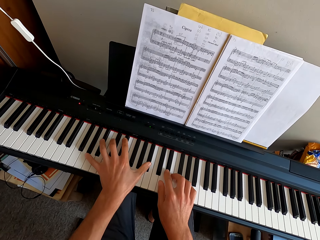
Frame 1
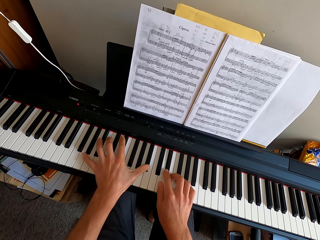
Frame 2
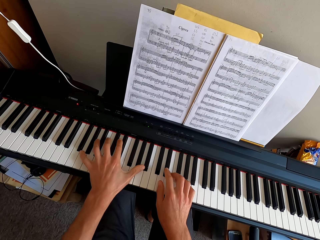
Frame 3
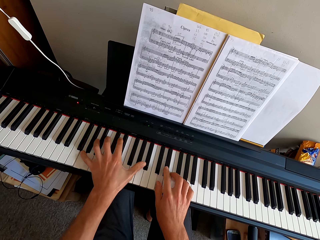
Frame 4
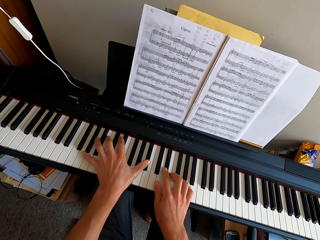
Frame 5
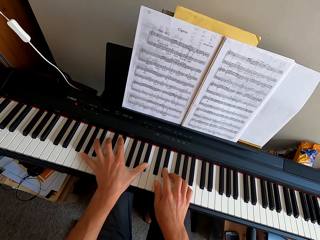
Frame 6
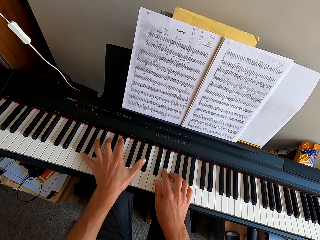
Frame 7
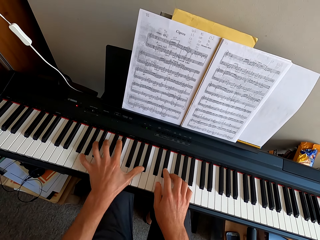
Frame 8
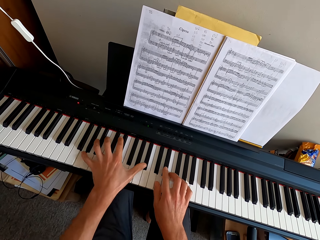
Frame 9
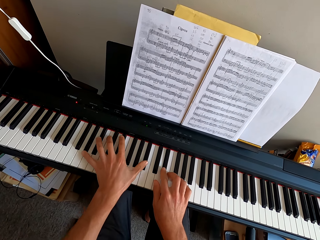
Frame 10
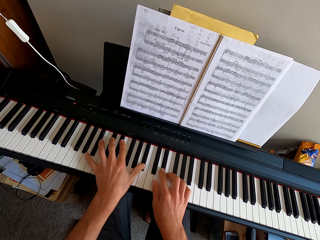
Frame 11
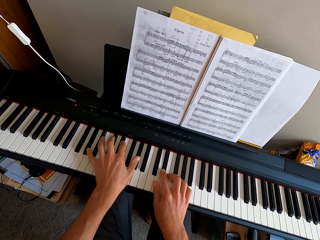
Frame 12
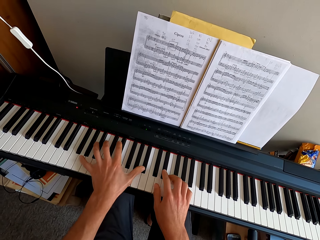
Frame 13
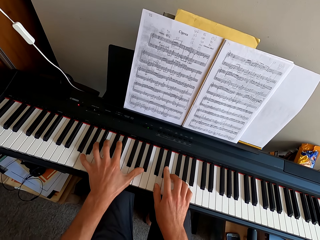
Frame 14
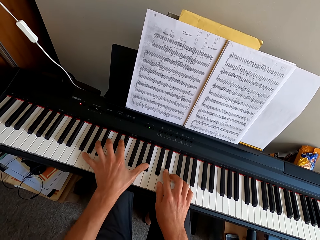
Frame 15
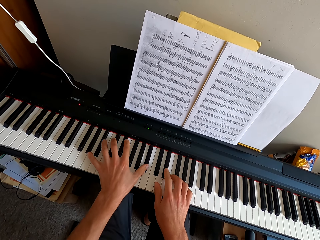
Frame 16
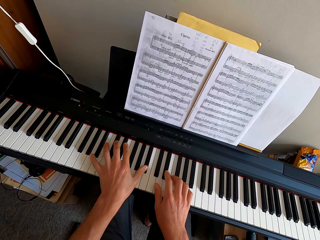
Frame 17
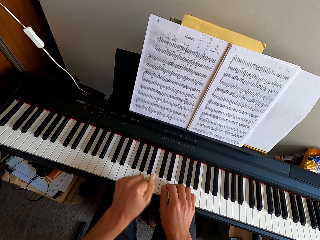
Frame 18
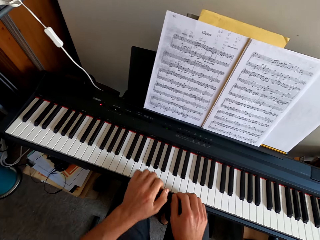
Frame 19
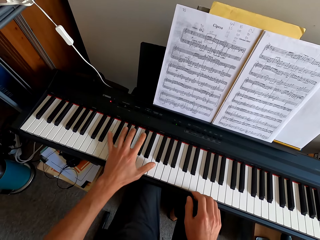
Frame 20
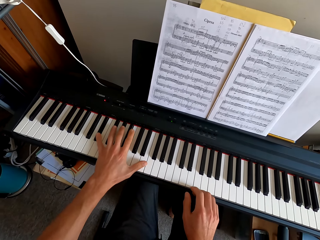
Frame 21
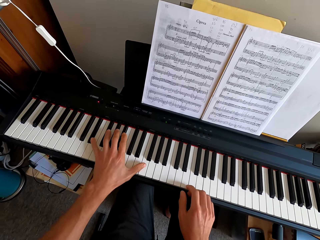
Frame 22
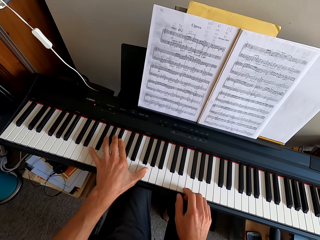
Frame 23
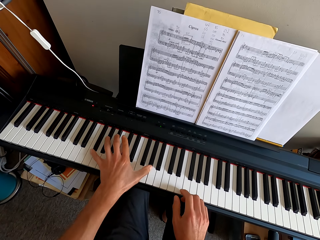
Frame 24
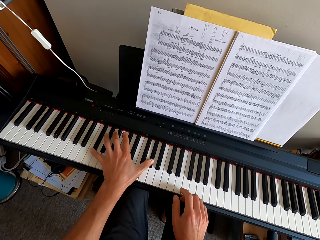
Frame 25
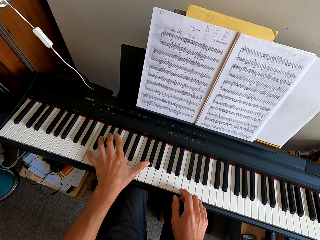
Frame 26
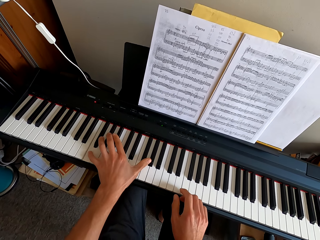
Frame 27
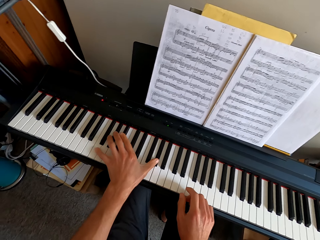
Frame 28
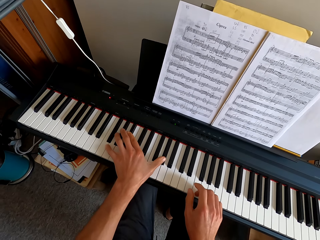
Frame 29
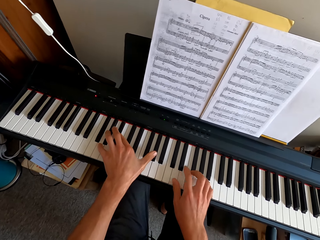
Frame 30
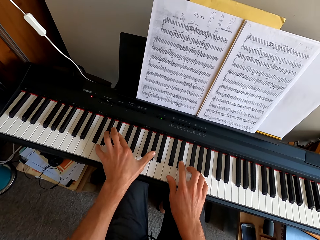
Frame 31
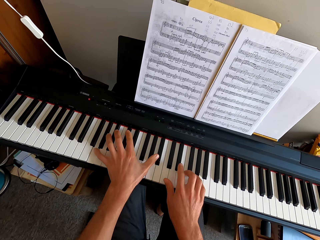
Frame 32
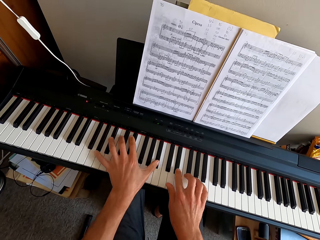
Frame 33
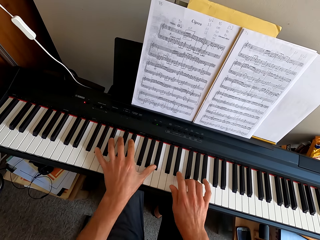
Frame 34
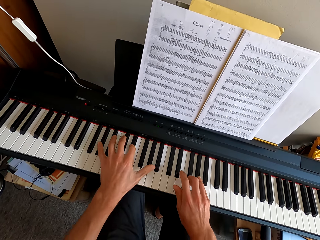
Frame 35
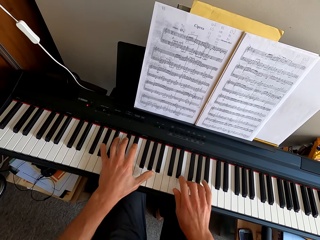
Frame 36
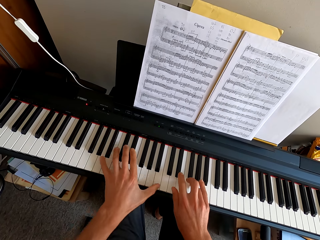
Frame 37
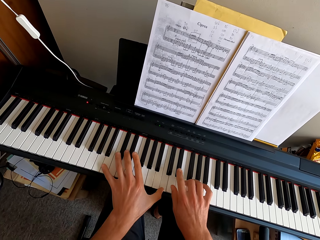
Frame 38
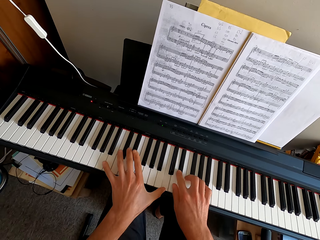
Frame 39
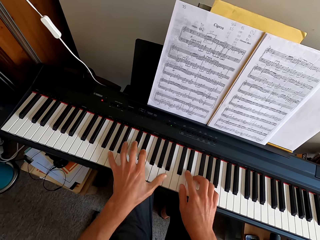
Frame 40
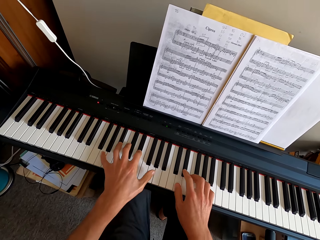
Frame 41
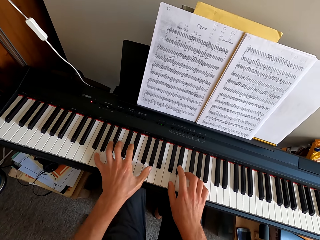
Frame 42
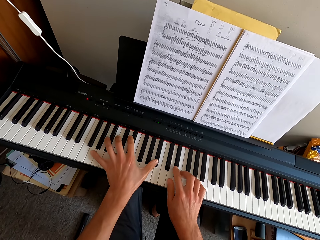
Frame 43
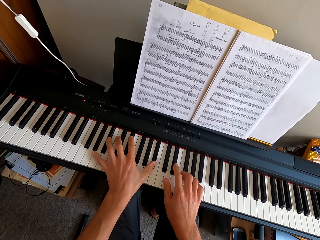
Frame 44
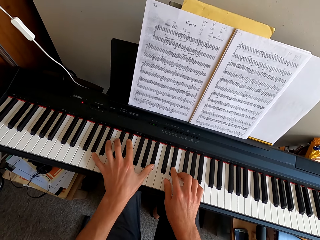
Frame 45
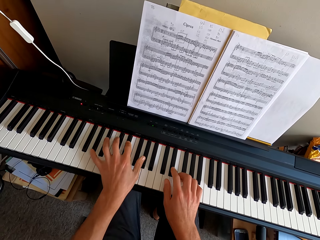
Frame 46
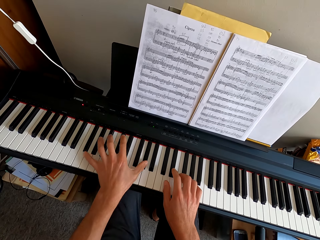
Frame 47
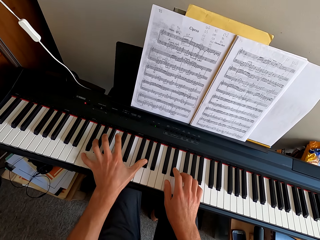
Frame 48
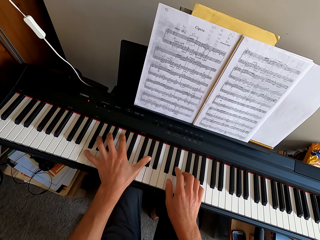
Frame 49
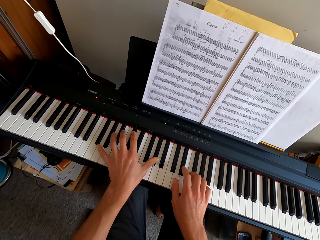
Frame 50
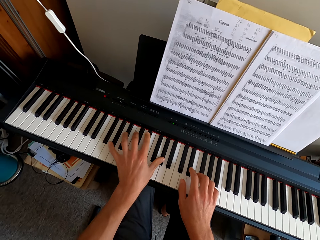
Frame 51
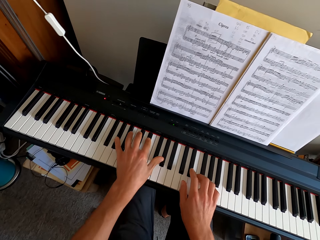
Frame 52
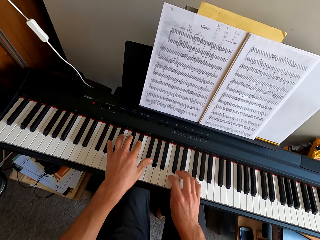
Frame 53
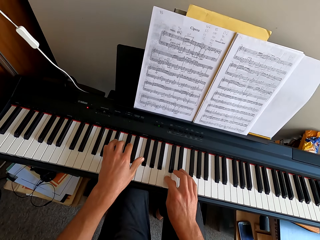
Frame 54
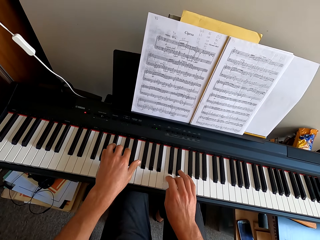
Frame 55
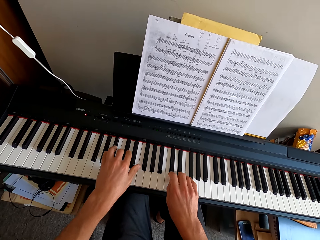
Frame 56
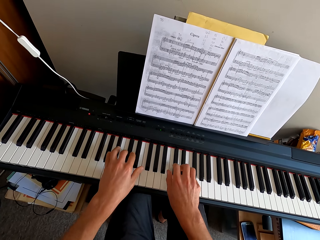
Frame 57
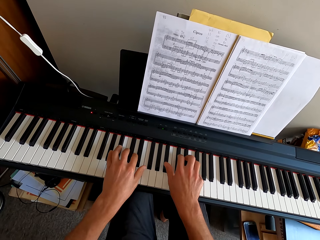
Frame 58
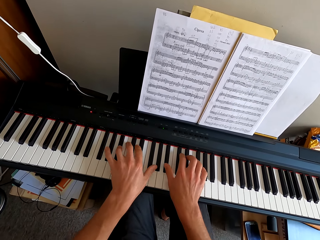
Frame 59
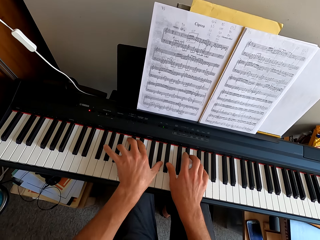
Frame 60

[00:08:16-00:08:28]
The camera wearer is pressing the piano keys.

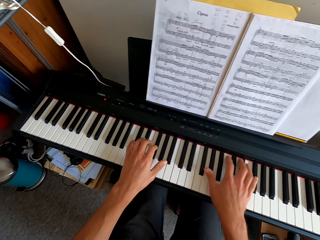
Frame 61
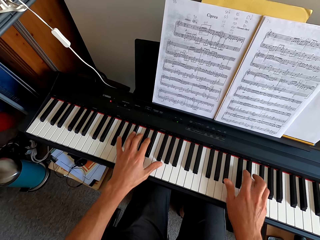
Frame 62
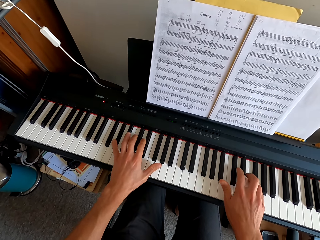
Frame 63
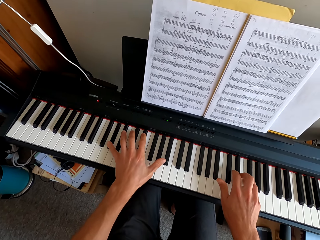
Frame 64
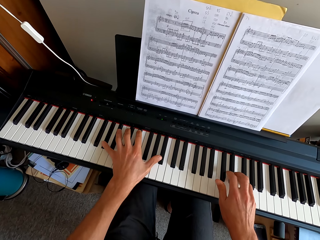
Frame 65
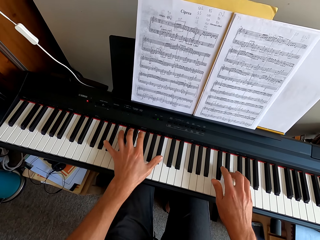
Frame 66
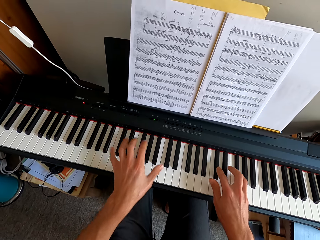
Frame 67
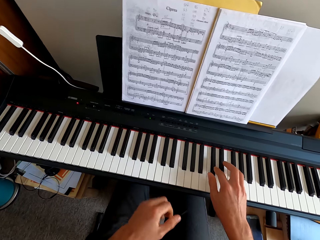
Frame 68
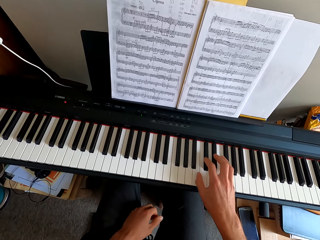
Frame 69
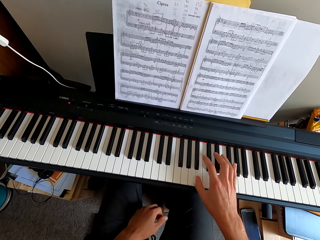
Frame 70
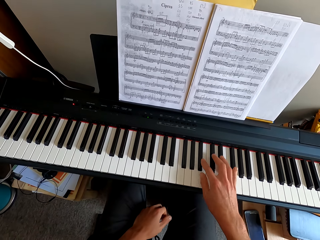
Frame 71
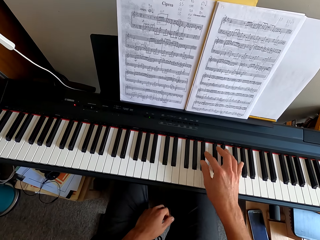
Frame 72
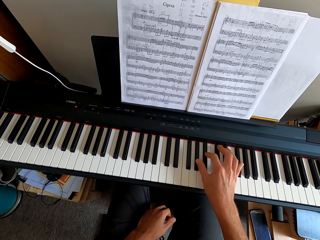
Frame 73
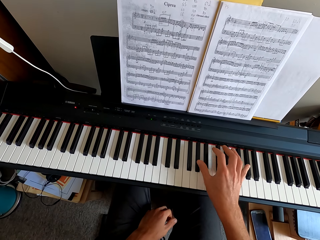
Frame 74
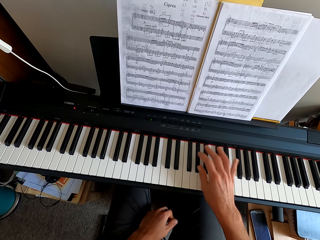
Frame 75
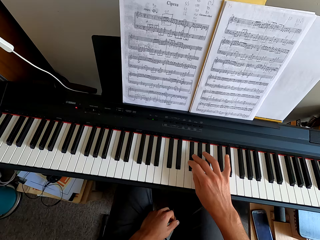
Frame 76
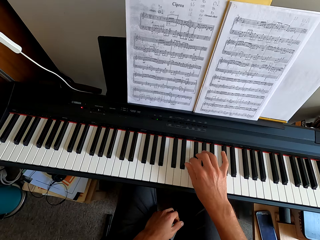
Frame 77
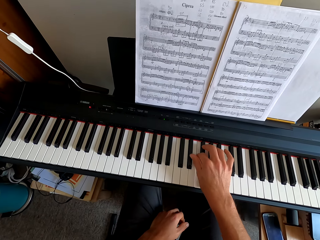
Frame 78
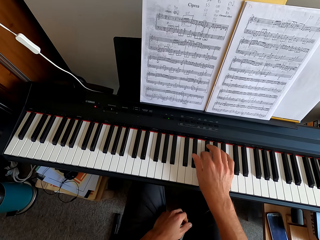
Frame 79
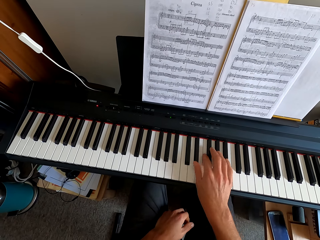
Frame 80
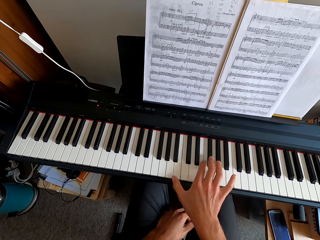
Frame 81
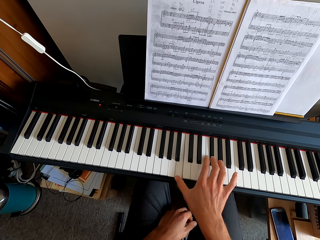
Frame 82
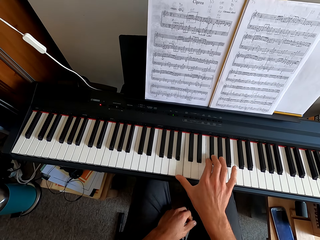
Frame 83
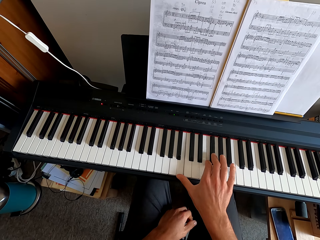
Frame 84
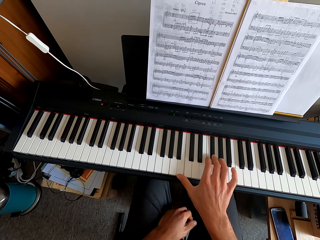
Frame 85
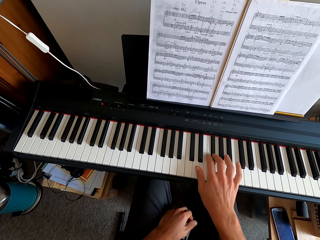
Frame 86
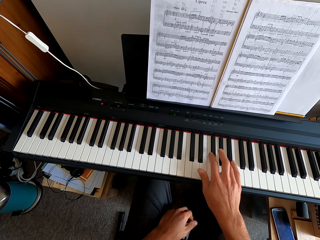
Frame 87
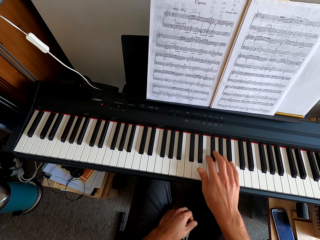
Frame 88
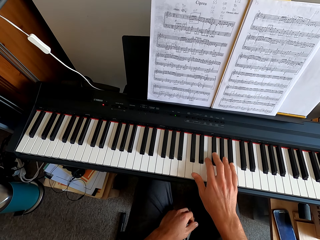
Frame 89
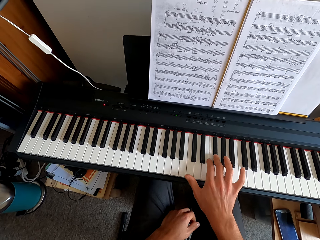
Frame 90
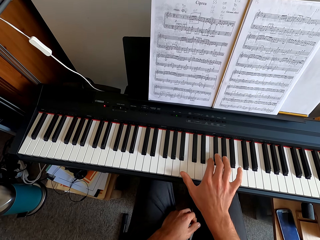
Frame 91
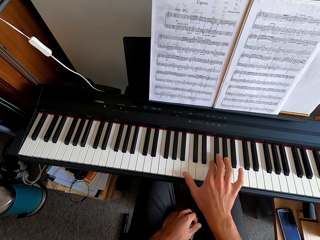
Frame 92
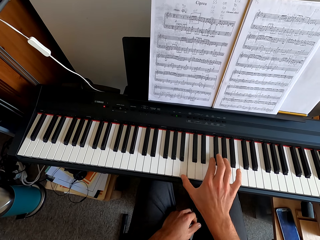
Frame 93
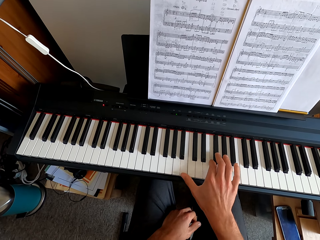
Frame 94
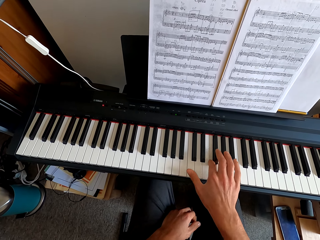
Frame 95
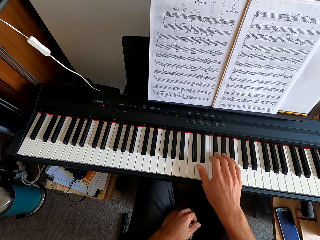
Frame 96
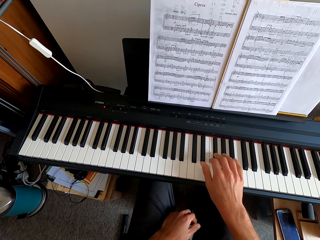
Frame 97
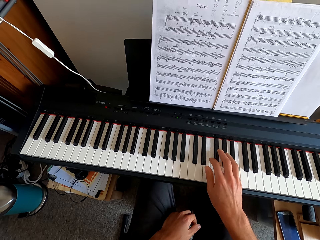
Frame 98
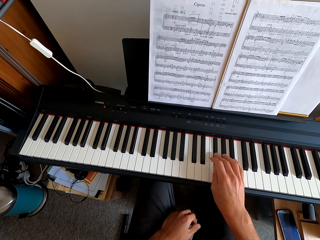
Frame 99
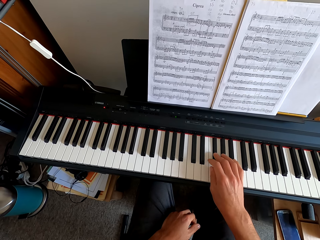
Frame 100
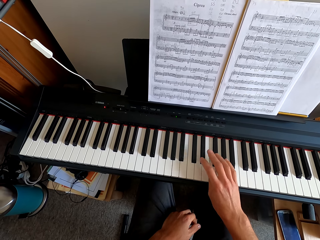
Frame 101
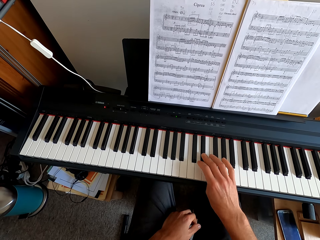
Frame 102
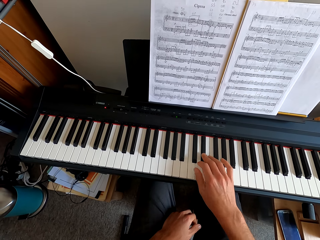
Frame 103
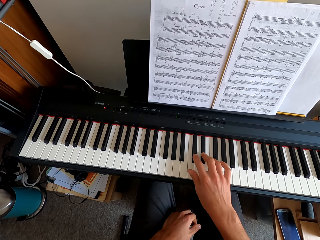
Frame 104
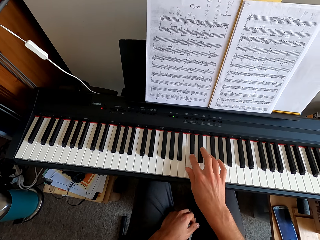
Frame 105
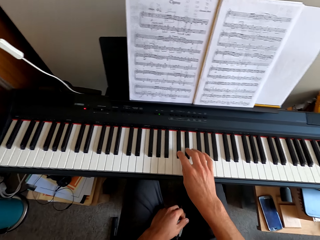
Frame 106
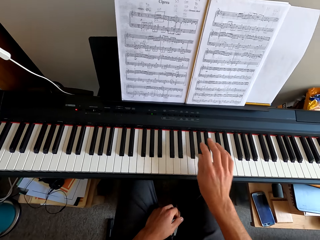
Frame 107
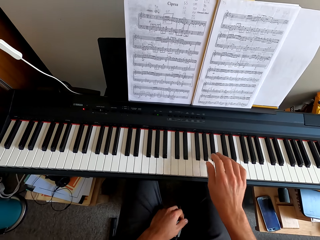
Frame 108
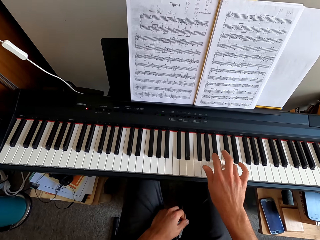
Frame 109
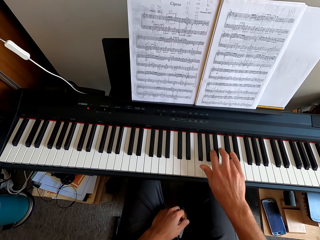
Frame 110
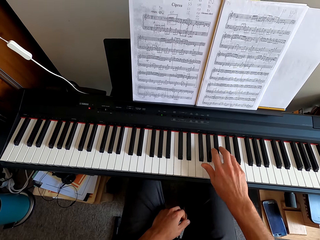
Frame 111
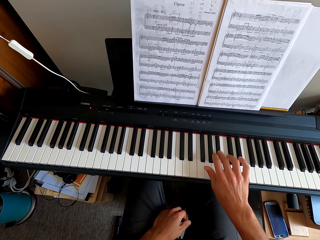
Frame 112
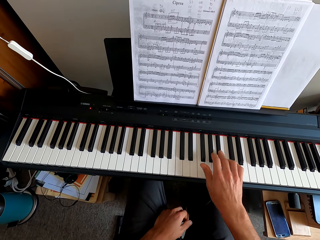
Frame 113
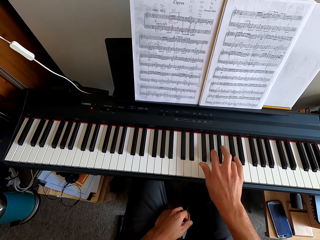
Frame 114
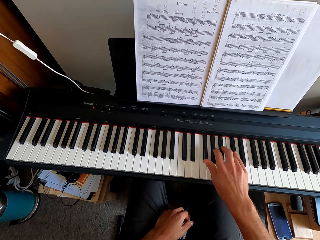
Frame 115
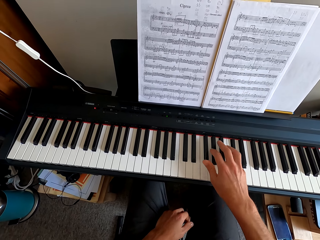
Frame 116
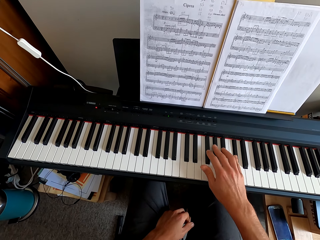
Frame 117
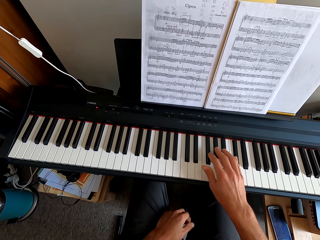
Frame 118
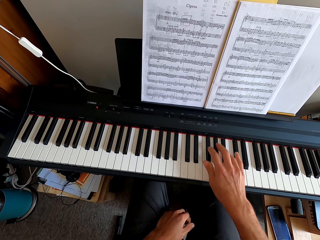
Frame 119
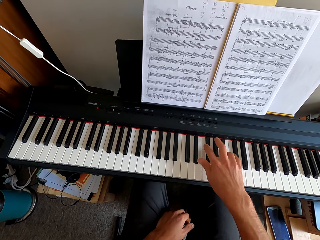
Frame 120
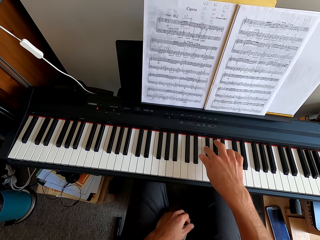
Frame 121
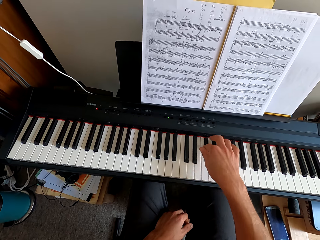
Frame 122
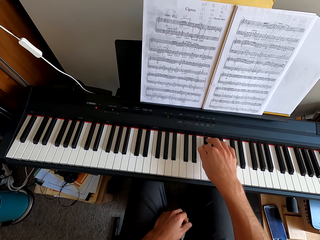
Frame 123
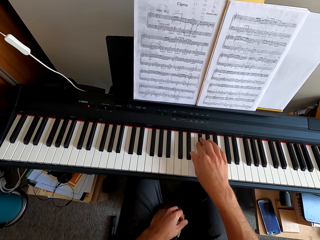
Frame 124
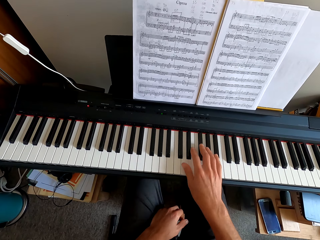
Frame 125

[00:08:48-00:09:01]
The camera wearer pulls his hand off the keyboard. He plays the keyboard.
